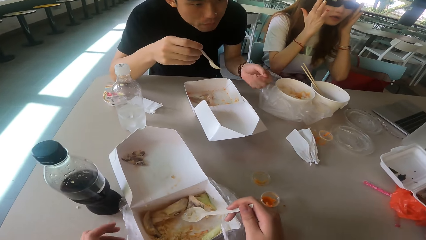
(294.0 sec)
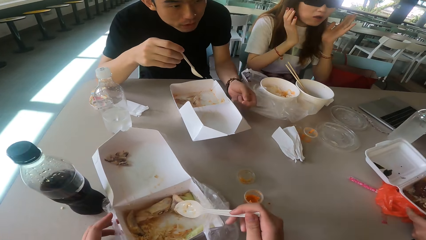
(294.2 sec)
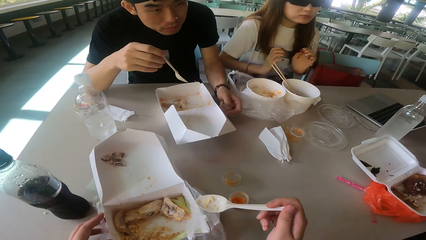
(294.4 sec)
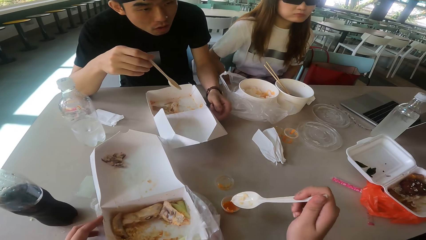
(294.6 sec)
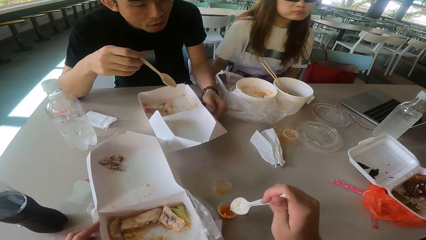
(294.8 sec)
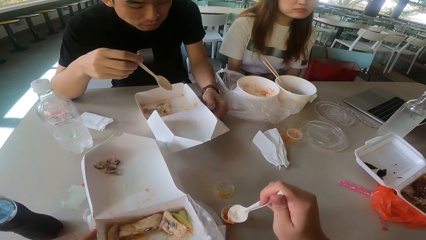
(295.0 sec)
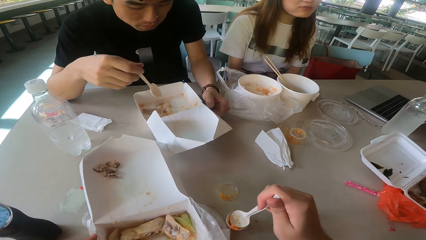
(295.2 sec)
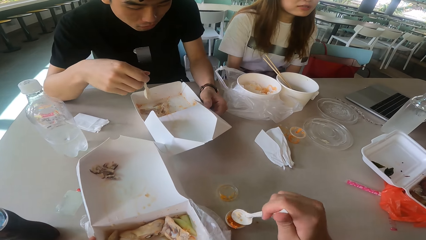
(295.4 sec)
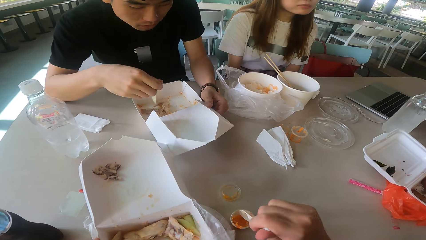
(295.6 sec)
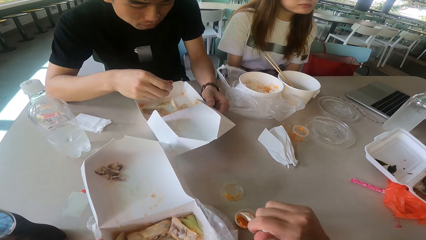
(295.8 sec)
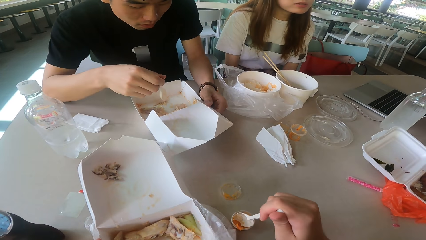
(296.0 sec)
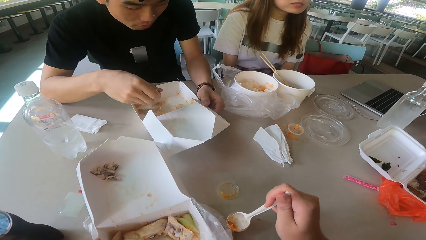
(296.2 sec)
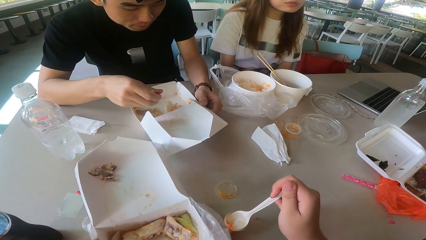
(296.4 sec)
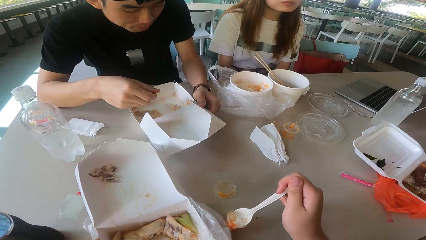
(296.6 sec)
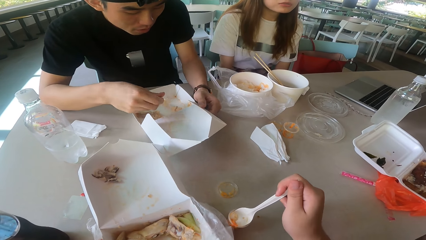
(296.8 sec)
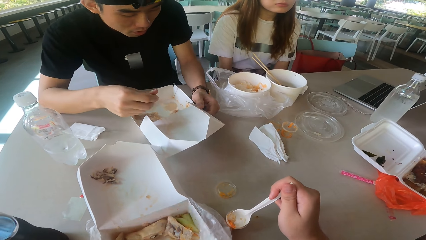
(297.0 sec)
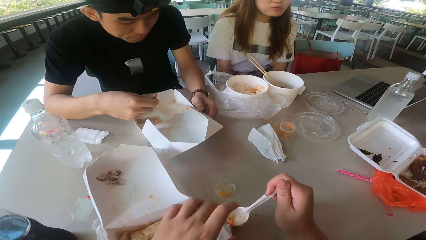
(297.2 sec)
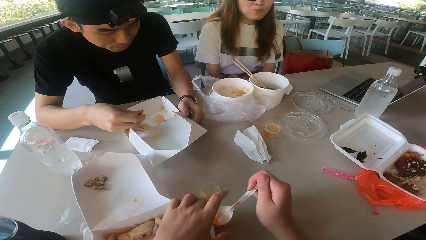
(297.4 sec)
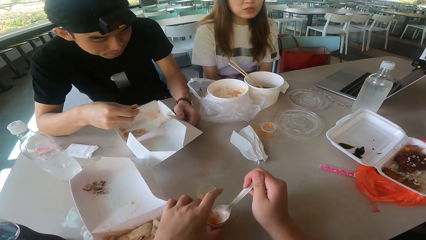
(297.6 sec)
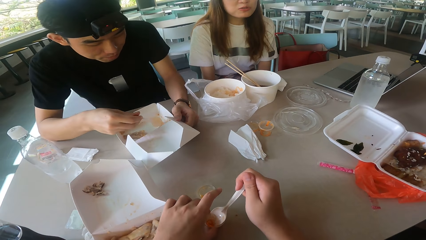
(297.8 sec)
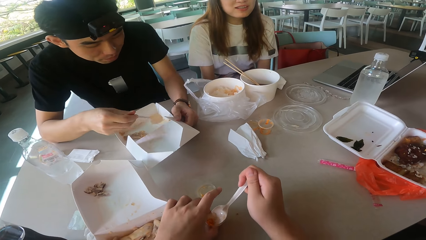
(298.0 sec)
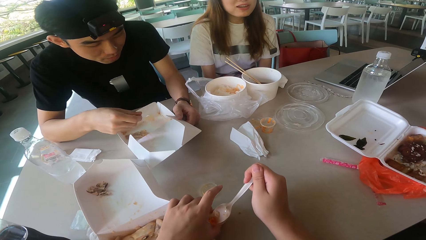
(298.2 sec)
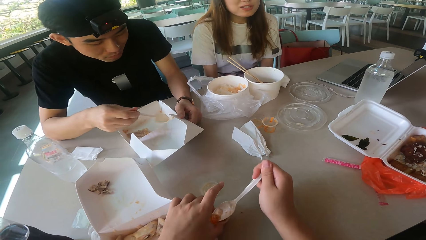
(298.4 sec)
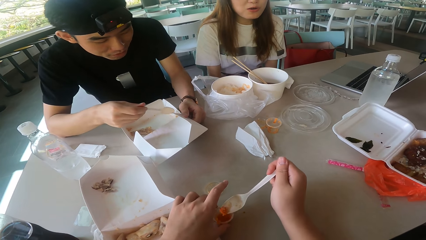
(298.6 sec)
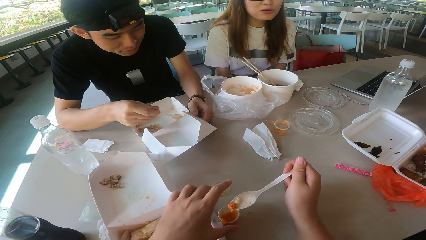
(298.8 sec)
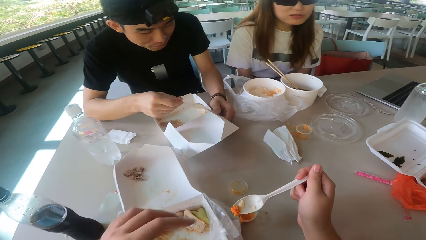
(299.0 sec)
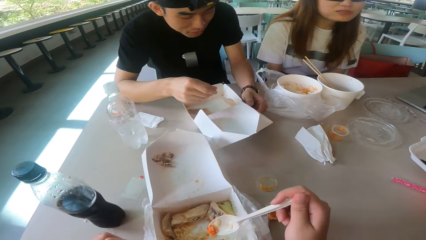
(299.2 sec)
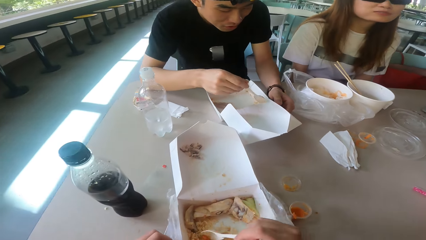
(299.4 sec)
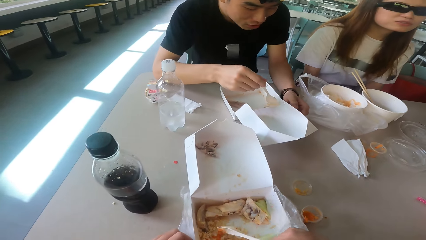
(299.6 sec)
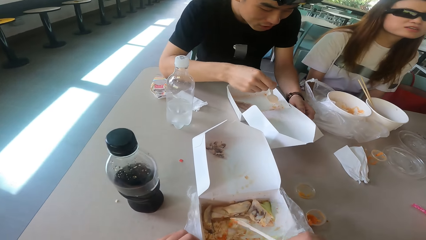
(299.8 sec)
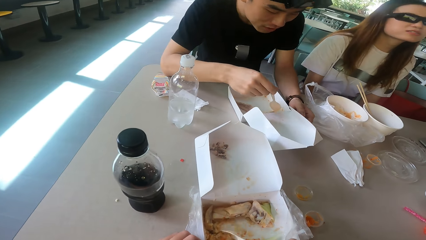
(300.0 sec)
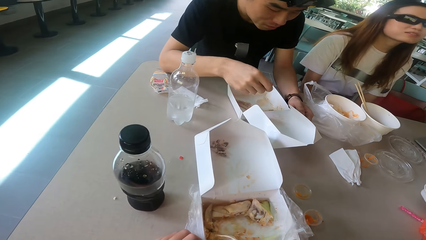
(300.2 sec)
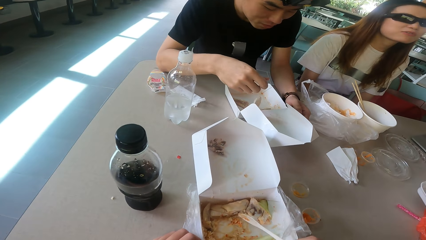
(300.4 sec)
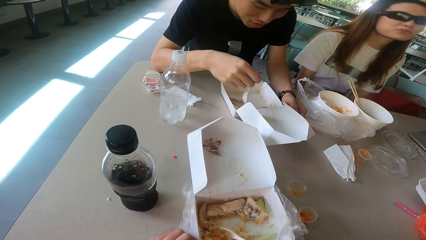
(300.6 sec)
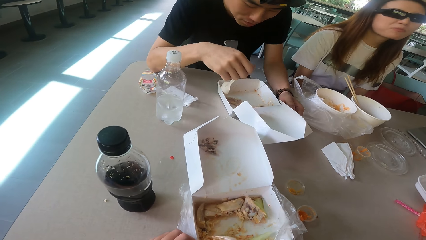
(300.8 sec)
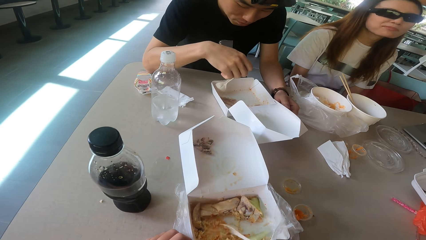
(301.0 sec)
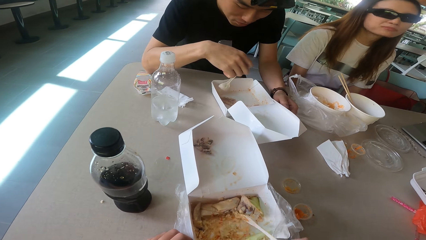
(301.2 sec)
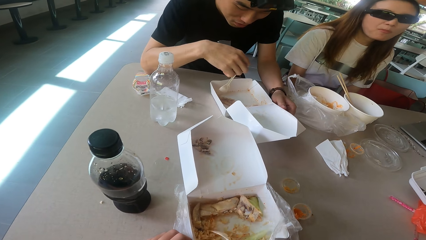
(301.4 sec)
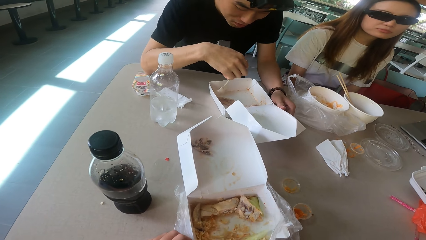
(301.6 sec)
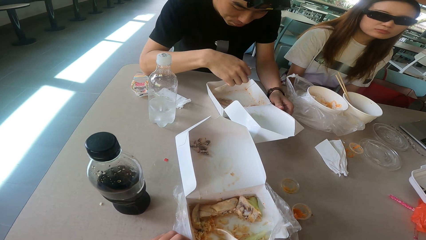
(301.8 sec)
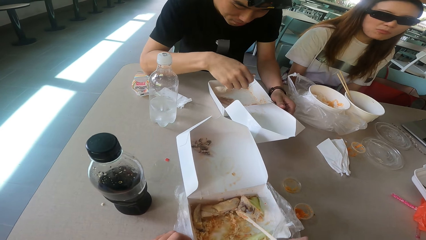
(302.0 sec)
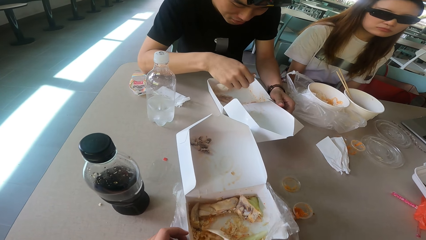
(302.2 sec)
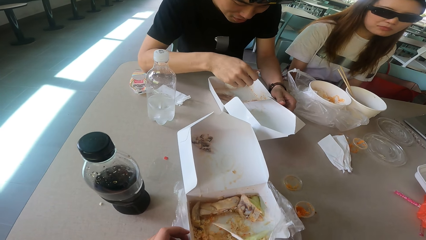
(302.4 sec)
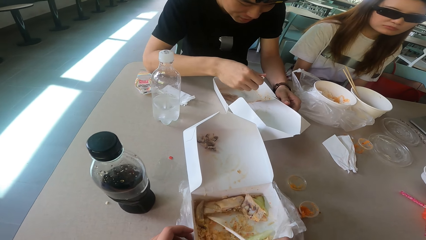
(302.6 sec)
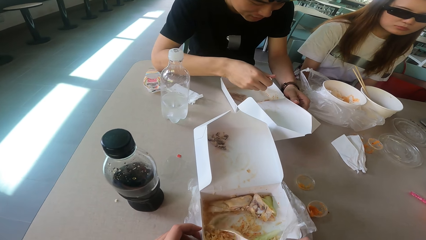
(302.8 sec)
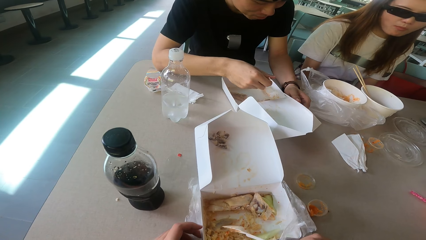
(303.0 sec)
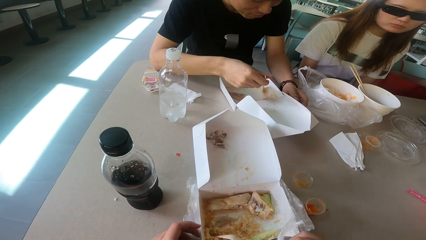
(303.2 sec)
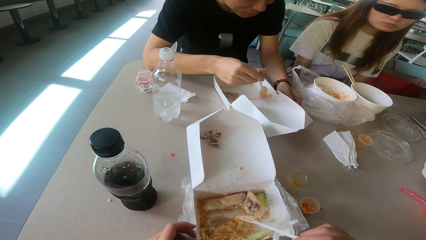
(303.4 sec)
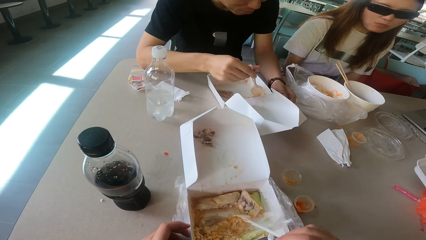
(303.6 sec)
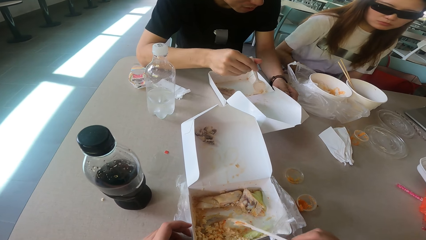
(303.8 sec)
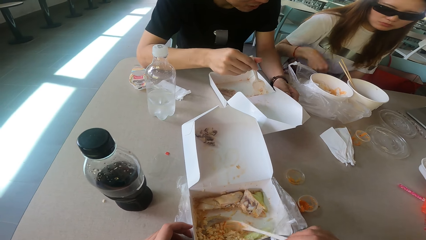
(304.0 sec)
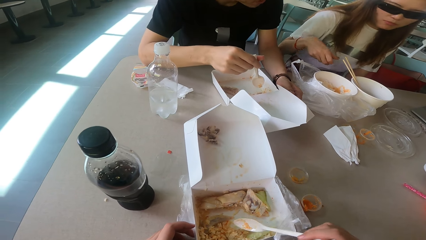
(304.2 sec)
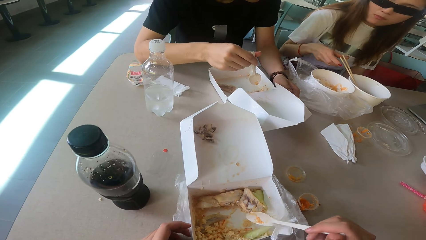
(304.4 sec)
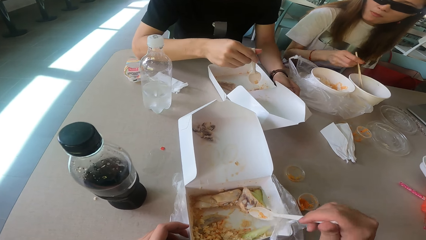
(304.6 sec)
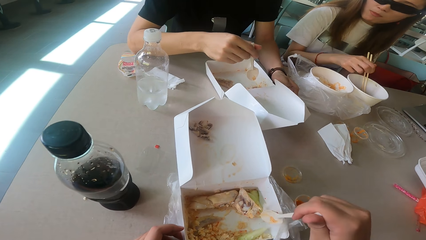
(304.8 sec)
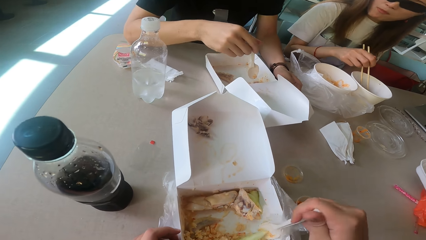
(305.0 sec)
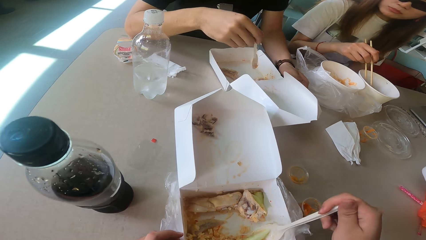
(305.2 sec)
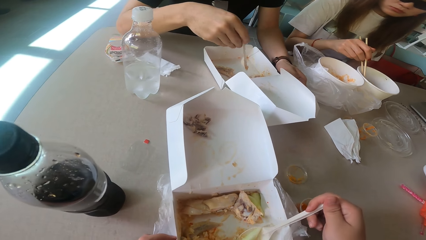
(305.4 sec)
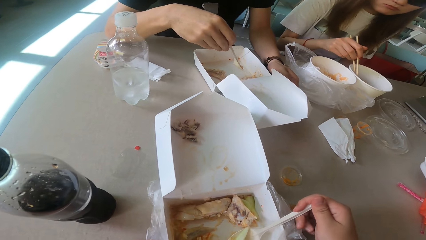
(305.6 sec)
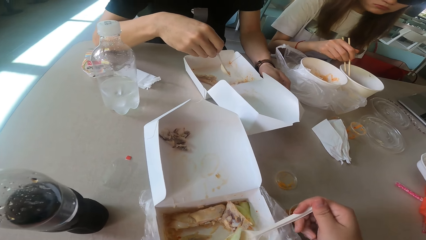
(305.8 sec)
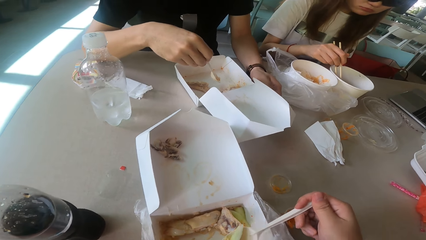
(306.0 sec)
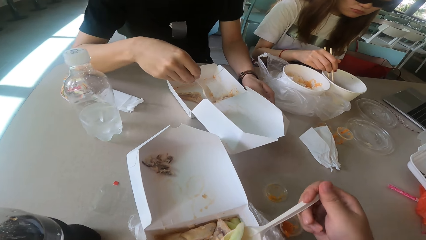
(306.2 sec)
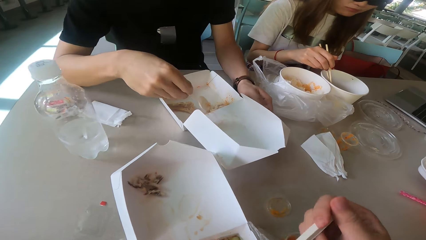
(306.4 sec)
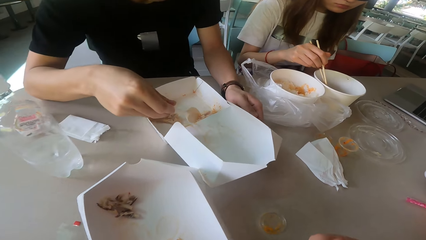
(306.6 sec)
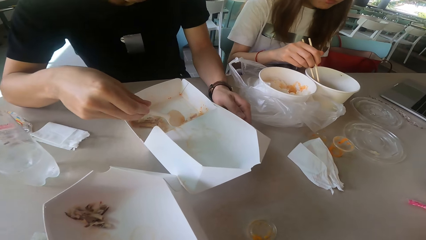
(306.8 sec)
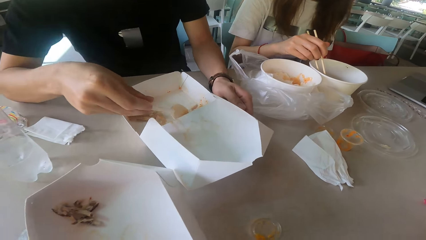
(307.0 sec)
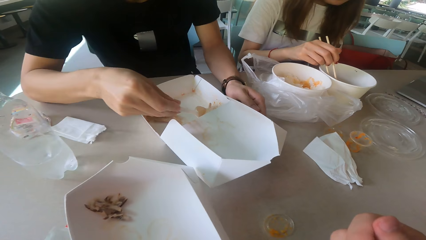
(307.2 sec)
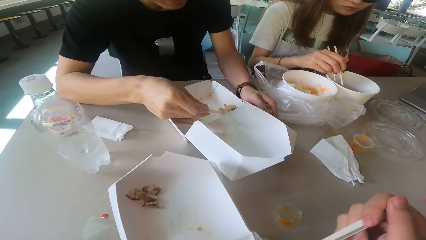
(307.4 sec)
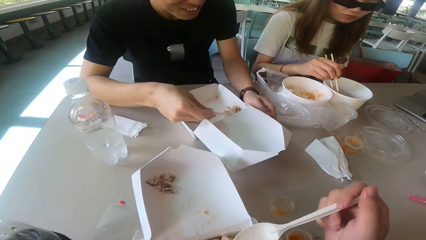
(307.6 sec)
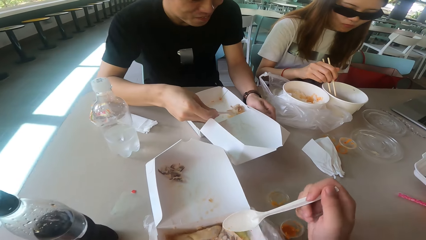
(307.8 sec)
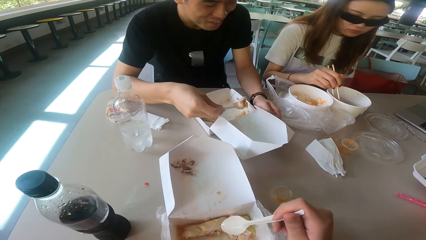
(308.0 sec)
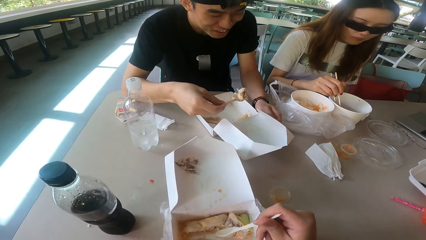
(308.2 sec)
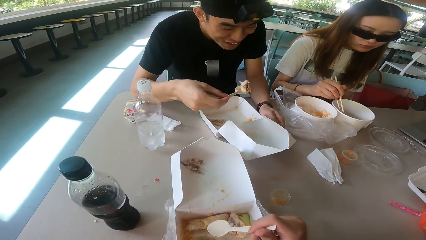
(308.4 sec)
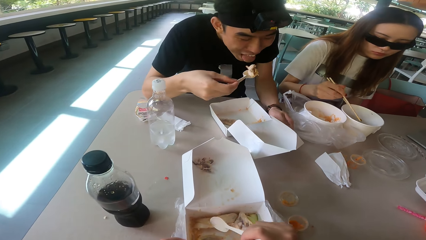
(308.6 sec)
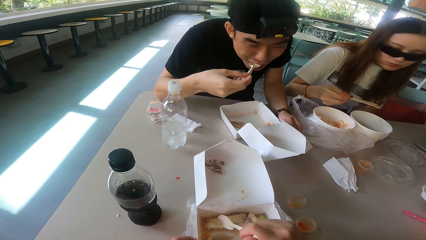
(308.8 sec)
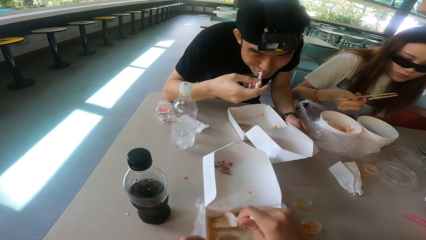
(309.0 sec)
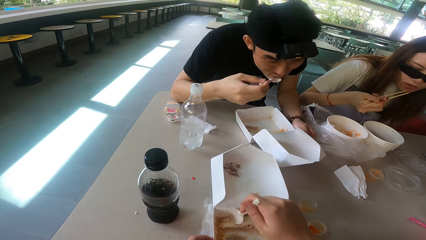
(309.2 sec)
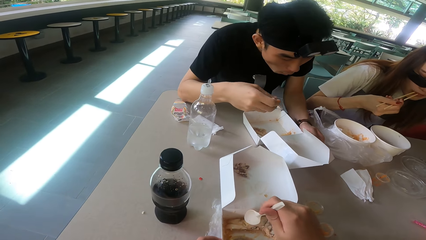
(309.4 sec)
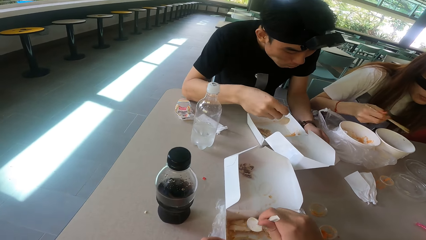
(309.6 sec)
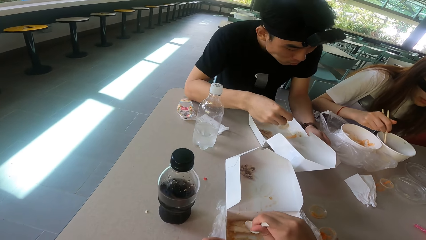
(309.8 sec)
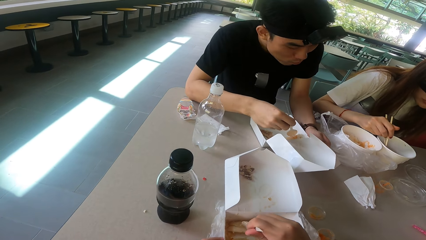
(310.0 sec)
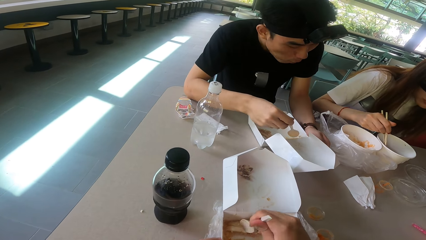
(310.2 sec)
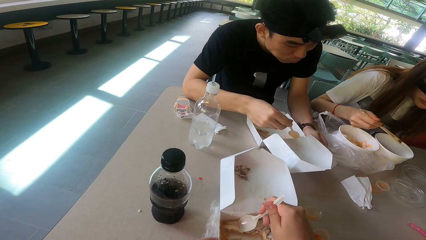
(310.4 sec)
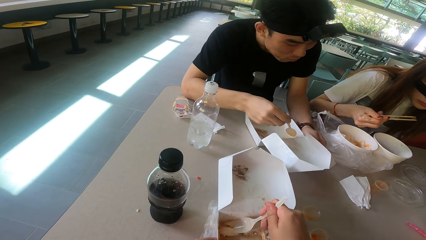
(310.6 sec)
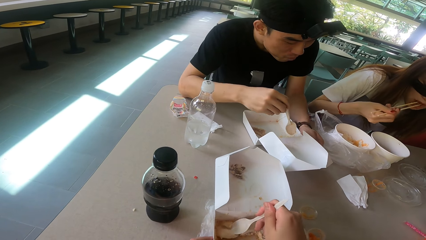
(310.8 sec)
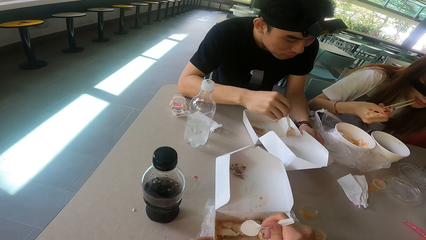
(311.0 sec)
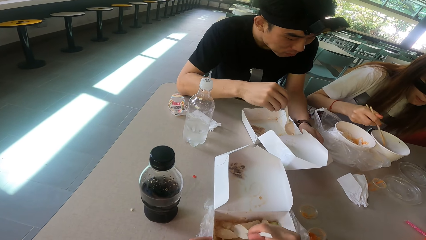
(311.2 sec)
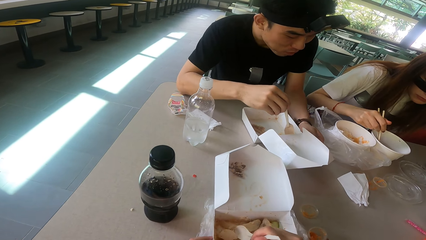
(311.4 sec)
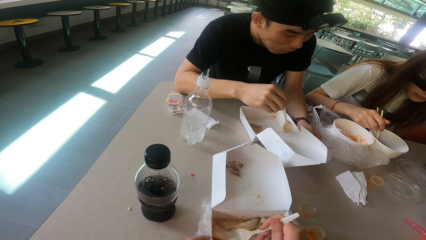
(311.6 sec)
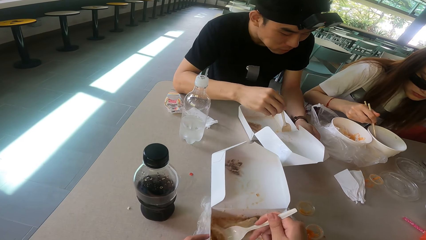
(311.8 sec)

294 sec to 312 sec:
A woman adjusts the glasses. The camera wearer scoops salad or spice from the can with a spoon. A man scoops the food. The camera wearer puts the spice to the food with a spoon. The man scoops the food. The camera wearer scoops the food. The man eats the food. The woman eats the food. The camera wearer eats the food with a spoon.
